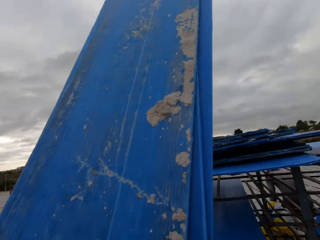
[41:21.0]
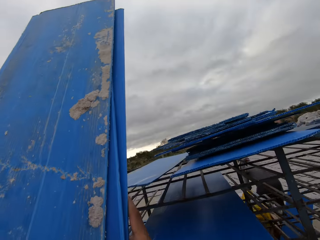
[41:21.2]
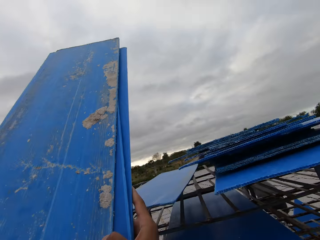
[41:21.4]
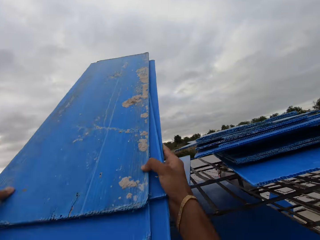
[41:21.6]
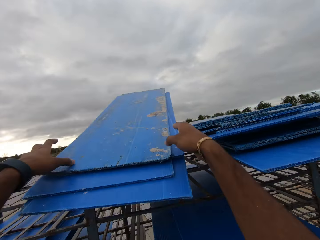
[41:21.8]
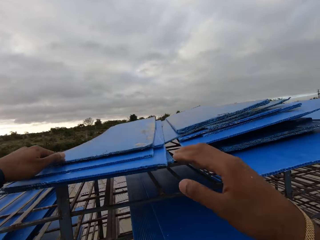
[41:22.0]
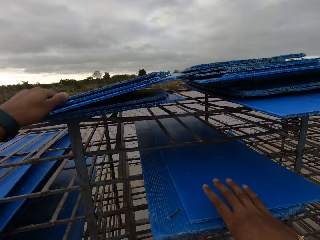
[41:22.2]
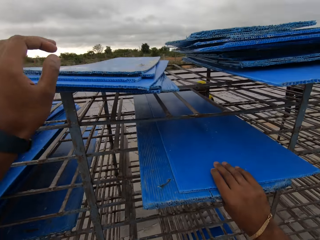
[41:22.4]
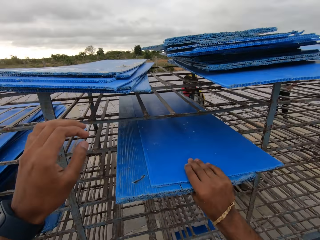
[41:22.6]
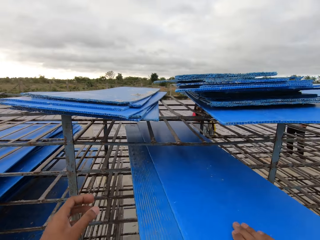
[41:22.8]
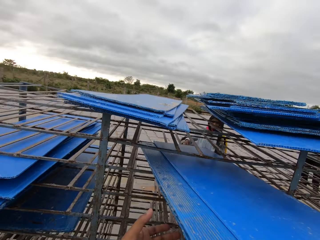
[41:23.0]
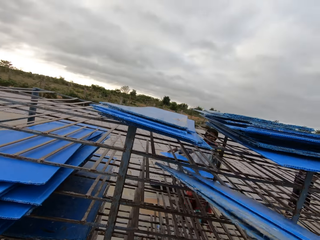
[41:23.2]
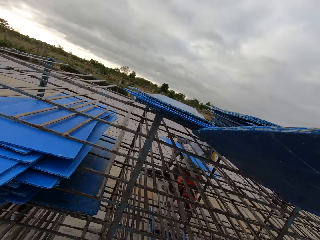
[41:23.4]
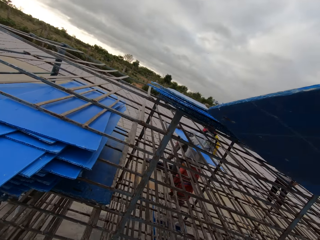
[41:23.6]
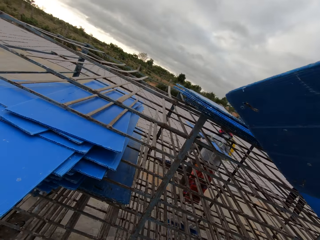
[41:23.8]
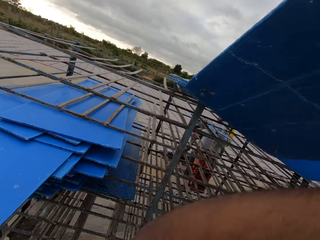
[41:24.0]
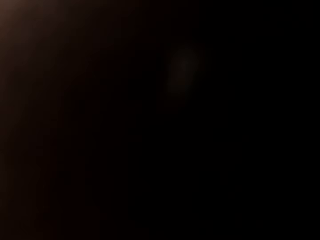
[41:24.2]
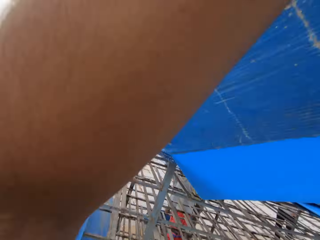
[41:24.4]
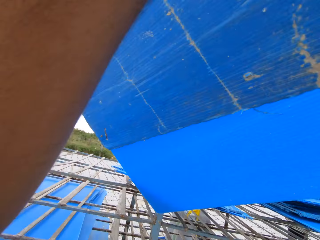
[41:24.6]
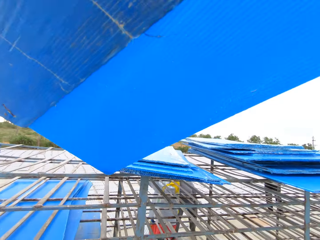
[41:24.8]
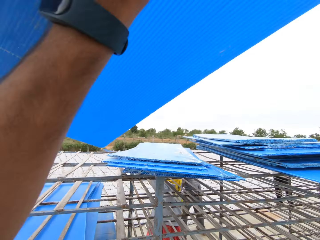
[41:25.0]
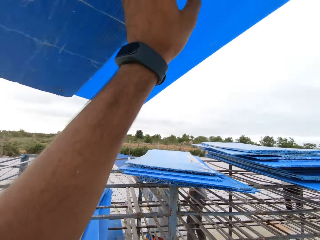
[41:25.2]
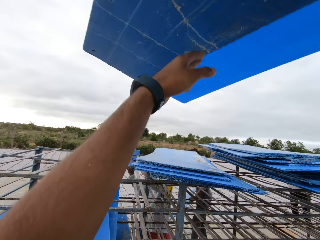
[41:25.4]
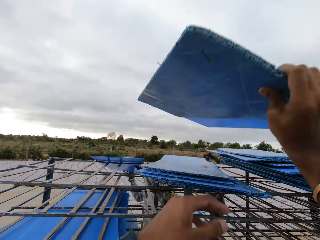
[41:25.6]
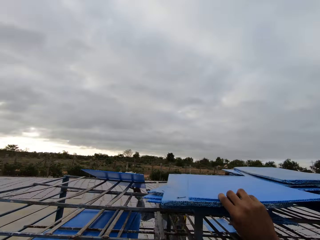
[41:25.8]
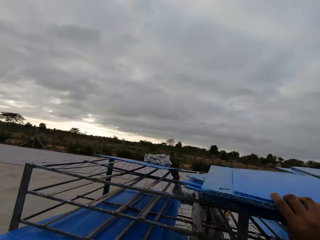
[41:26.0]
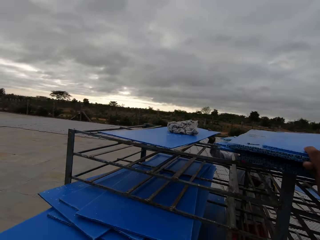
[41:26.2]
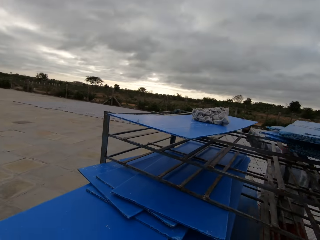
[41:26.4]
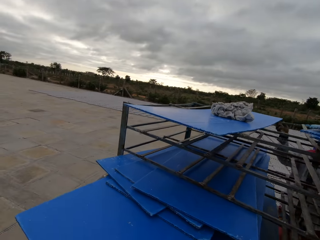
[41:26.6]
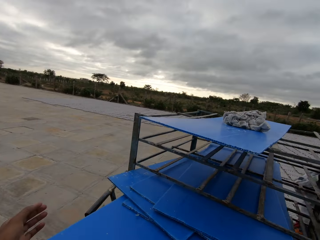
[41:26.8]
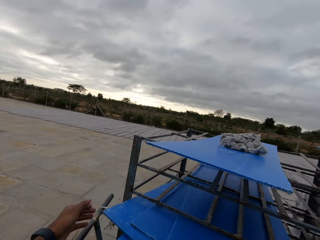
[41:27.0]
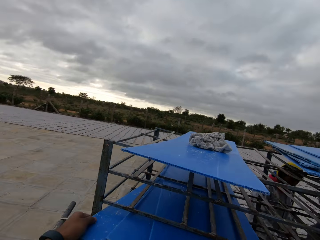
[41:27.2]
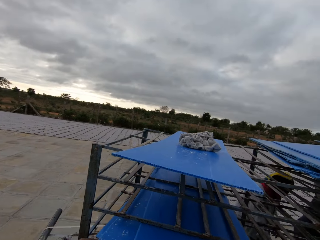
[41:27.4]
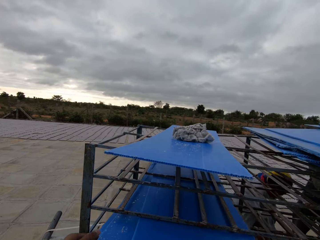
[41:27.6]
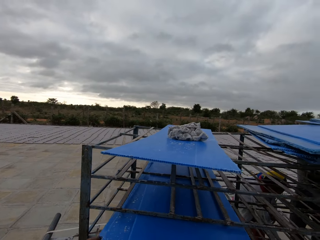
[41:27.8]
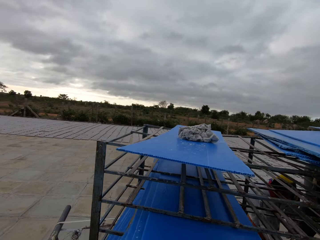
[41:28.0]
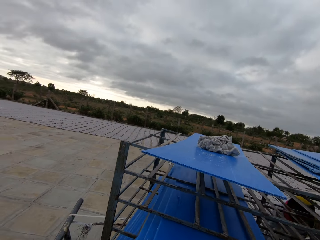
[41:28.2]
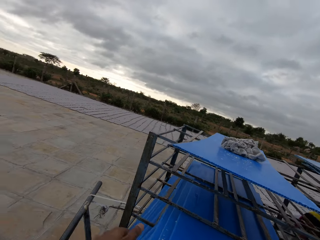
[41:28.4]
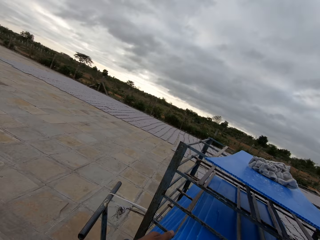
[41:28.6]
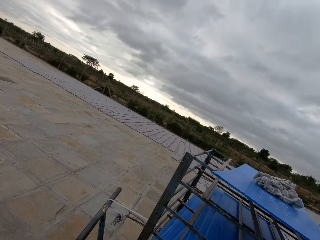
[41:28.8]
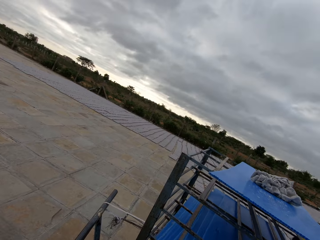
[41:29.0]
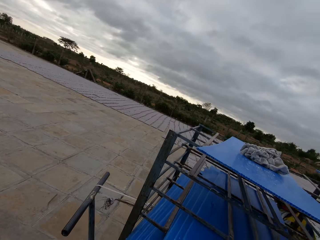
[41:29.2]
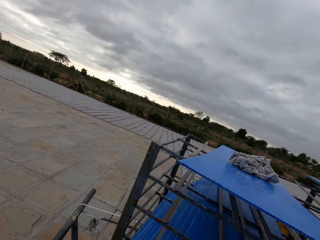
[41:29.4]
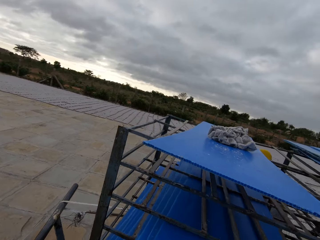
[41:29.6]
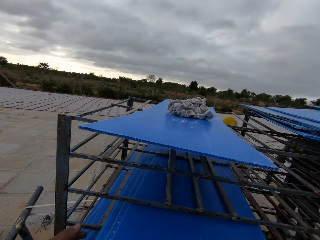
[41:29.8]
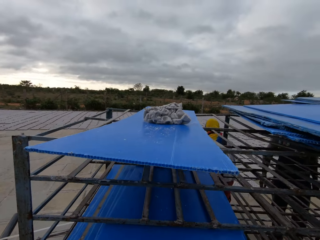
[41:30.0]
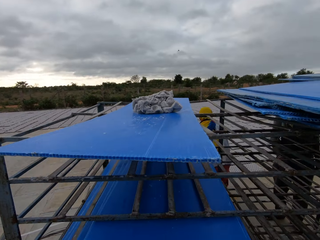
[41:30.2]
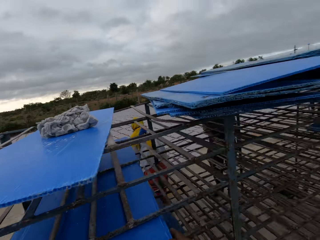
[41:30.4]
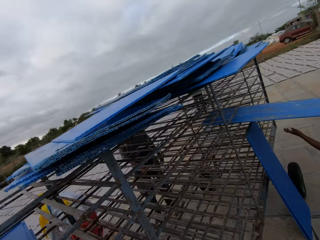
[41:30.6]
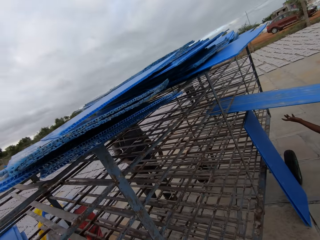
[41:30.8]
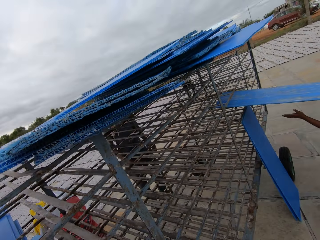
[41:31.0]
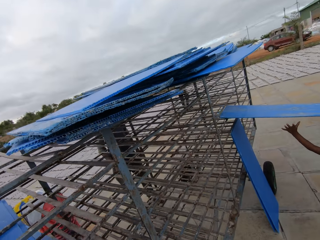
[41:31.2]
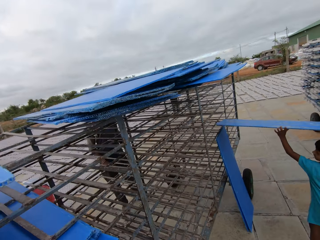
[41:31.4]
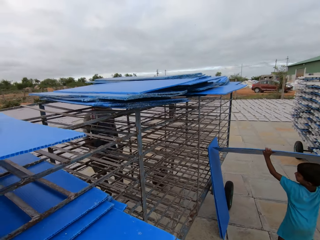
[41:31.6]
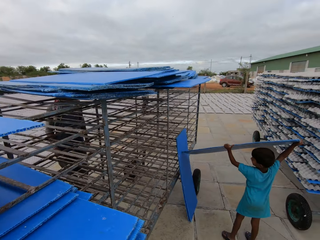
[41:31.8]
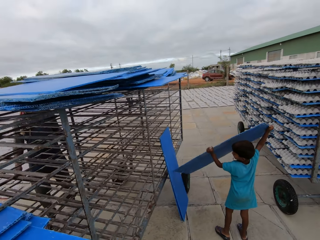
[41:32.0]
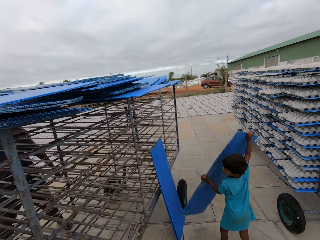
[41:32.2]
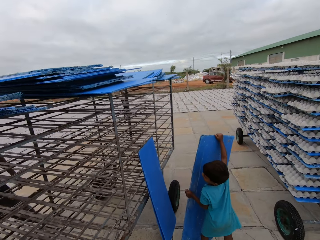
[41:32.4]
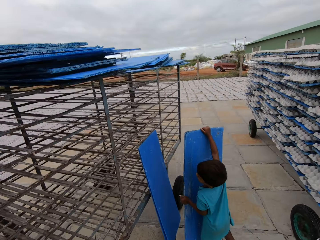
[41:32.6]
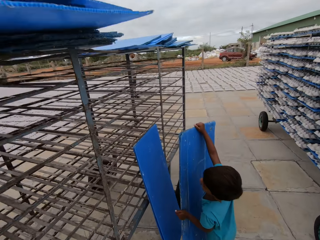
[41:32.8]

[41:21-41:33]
The camera wearer drops the plastic sheets on the rack with both hands. He picks the plastic sheets from the rack with his right hand. He raises the plastic sheets with both hands. A woman drops a plastic sheet on the rack with both hands. The camera wearer drops the plastic sheets on the rack with his right hand. He arranges the plastic sheets in the rack with his left hand. He looks around. A boy pulls a plastic sheet from the rack with his right hand. The boy carries the plastic sheet with both hands.

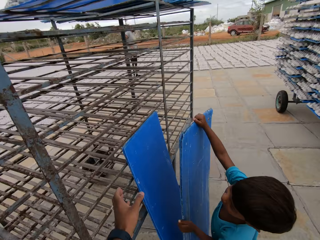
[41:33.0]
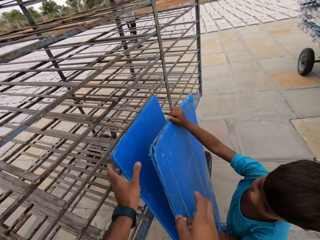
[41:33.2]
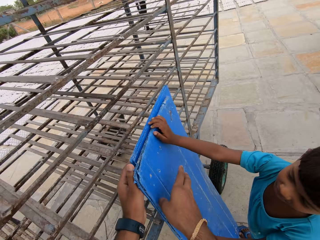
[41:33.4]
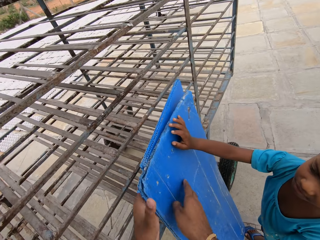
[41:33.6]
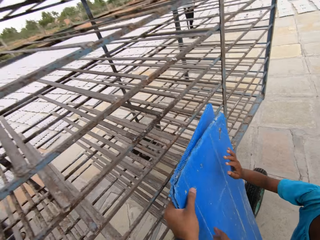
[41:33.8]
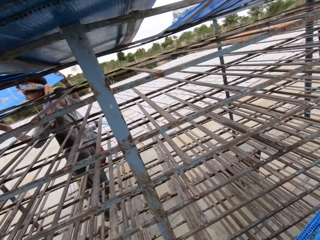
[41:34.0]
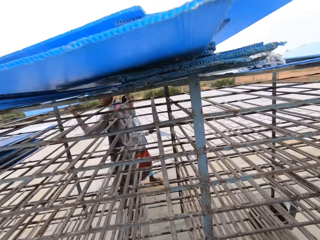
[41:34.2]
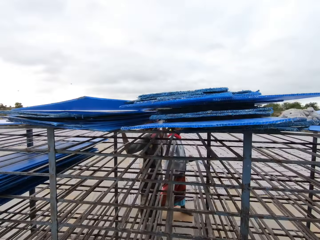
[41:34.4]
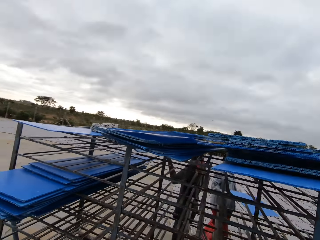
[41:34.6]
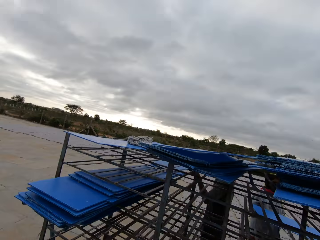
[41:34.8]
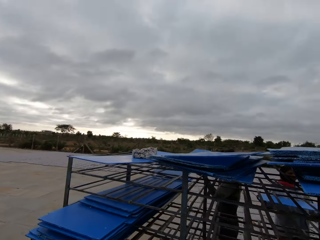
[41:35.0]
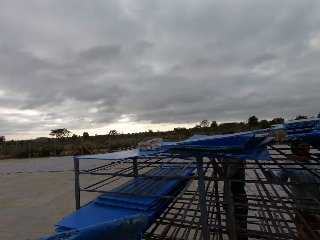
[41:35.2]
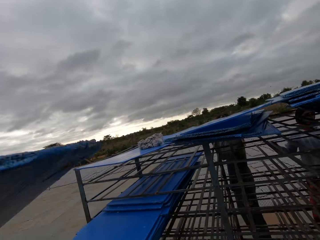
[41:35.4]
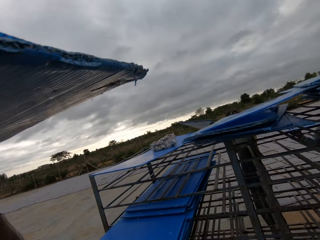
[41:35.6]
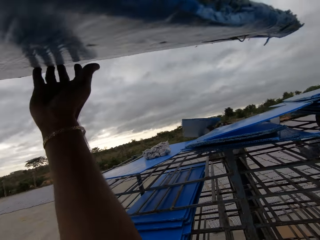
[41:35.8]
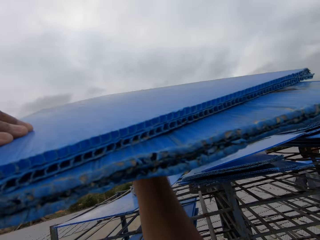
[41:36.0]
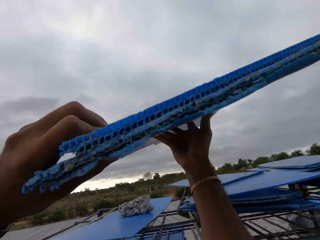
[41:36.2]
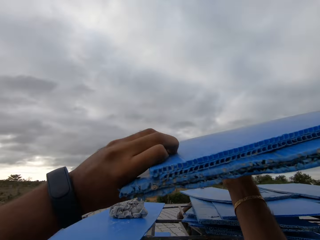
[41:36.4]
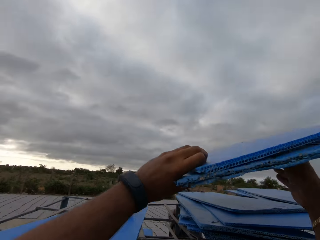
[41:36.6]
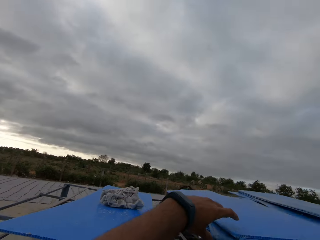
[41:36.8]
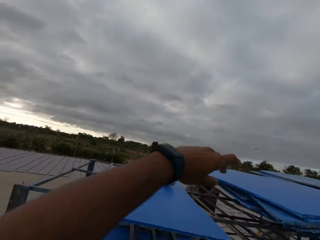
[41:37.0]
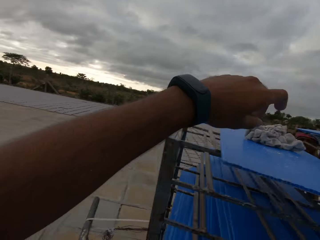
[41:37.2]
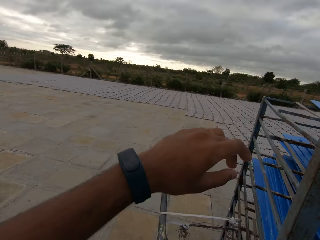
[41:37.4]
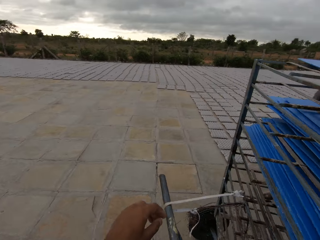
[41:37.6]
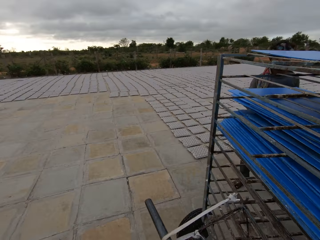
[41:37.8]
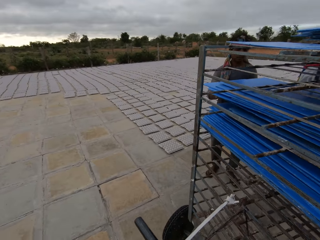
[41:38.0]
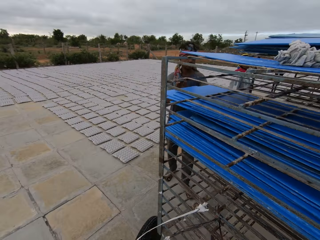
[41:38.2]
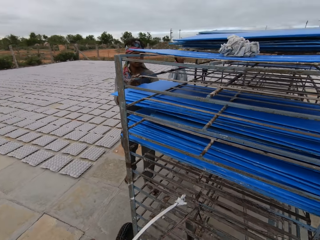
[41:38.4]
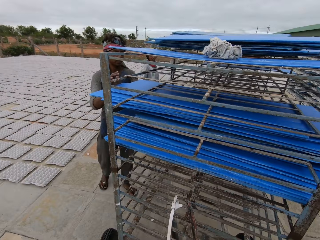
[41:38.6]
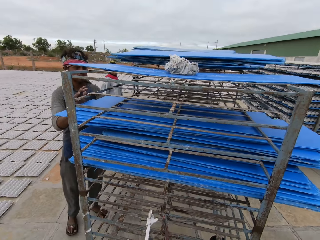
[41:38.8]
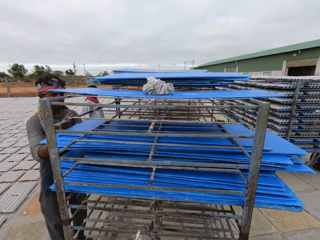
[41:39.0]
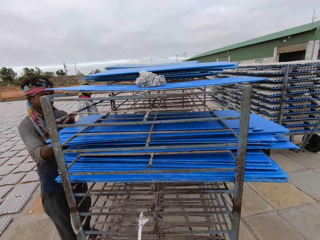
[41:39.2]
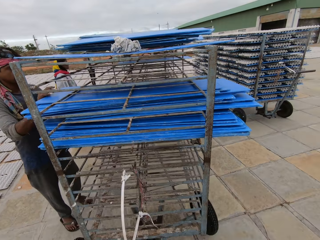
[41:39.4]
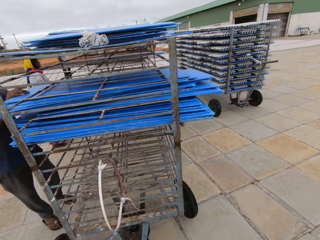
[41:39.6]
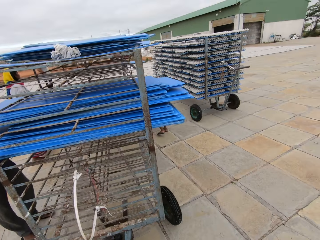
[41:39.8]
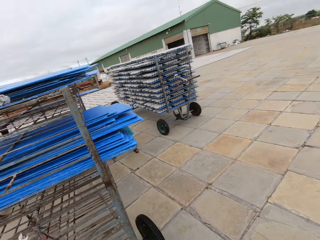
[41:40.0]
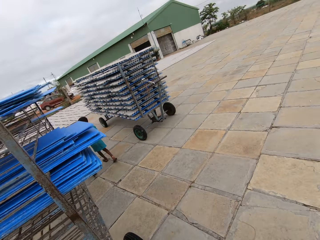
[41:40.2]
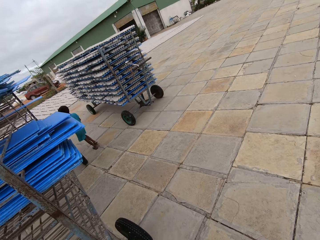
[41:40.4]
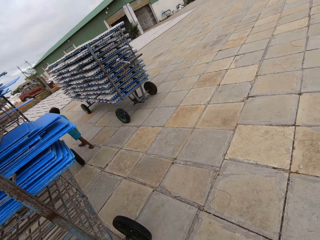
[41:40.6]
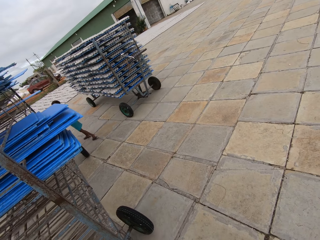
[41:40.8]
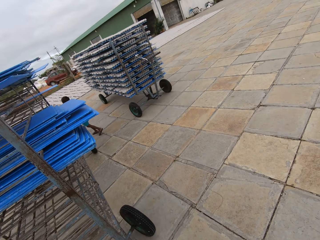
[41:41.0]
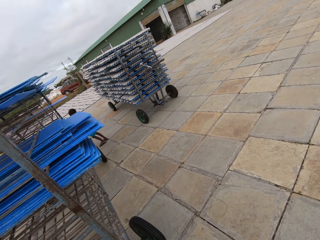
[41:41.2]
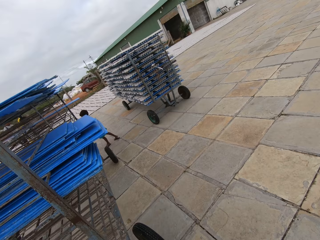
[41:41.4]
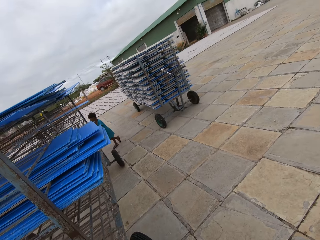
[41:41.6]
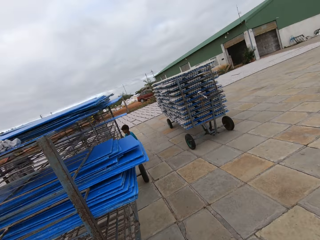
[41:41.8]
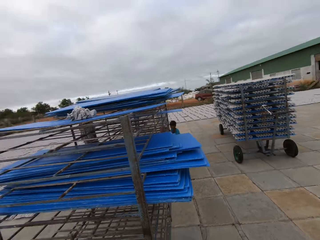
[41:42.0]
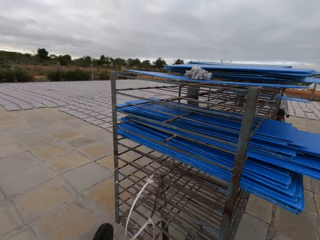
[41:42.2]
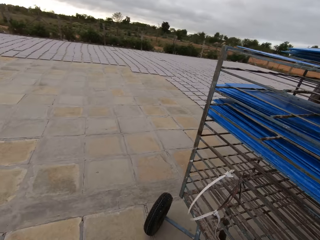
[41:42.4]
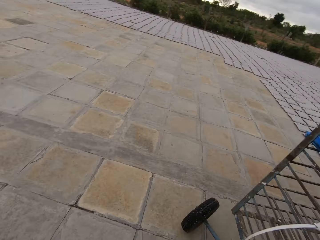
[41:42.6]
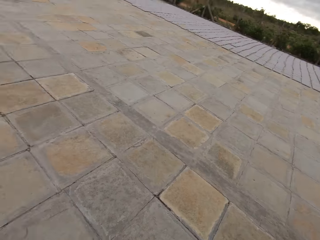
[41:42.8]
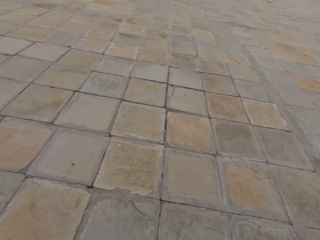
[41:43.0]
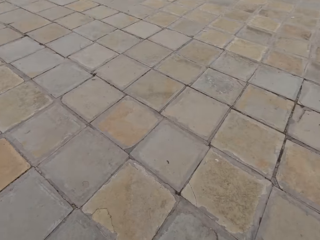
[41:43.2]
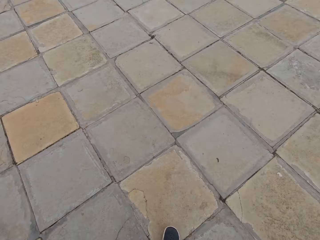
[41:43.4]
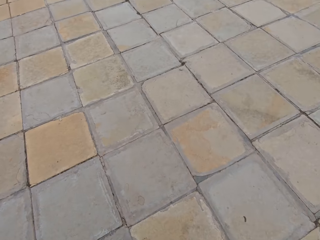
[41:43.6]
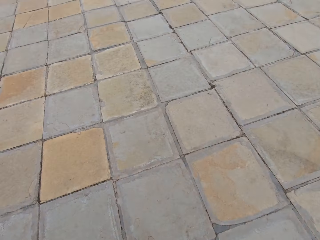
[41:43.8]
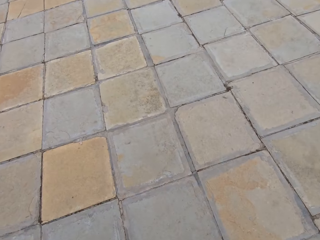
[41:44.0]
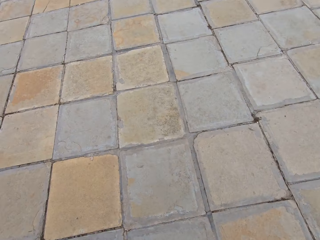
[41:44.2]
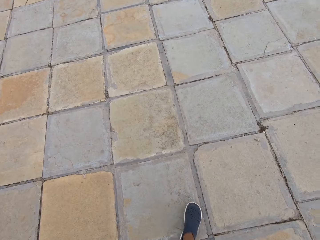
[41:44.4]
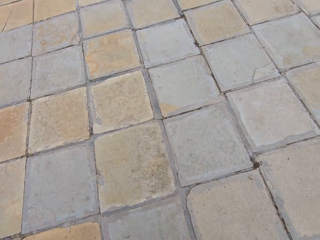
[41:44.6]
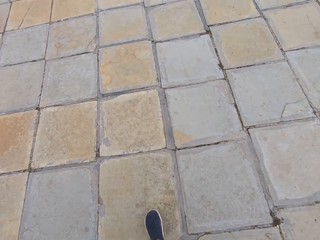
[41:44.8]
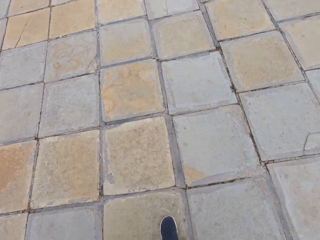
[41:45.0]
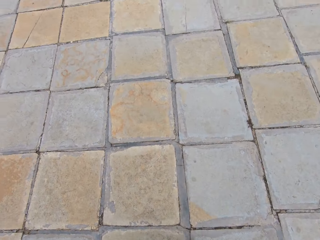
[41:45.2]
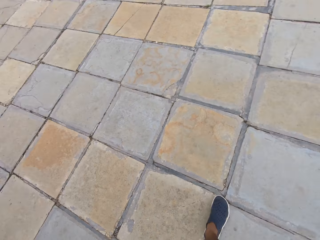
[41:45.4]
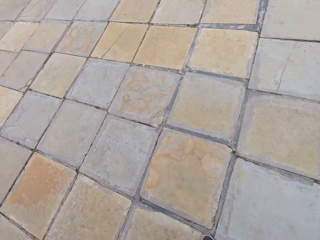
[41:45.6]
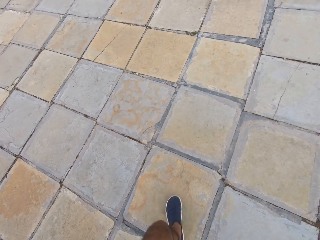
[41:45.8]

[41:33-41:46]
A boy drops the plastic sheet on the floor with both hands. The camera wearer picks plastic sheets from the floor with both hands. He converses with a man. The man drops a plastic sheet on the rack with both hands. The camera wearer drops the plastic sheets on the rack or cart with both hands. He picks the cart handle. The man arranges the plastic sheets in the rack with his right hand. The camera wearer moves the rack on the floor with both hands. He looks around, pulls the cart and walks around.
